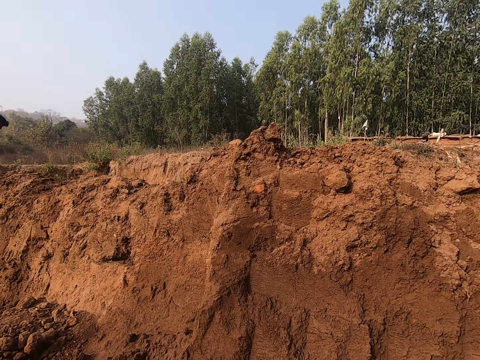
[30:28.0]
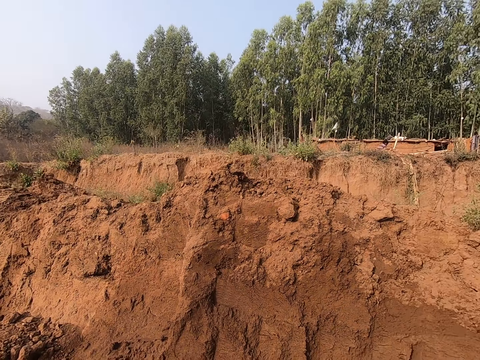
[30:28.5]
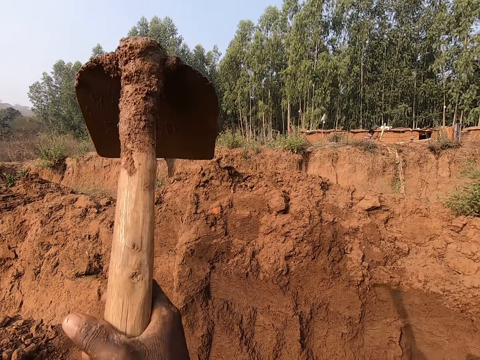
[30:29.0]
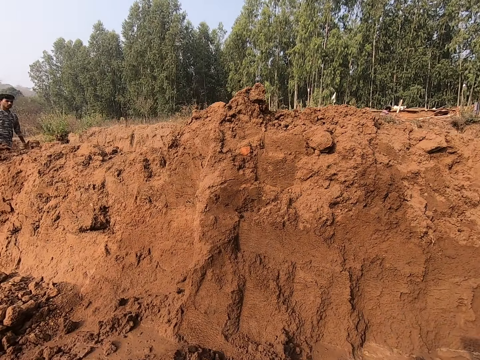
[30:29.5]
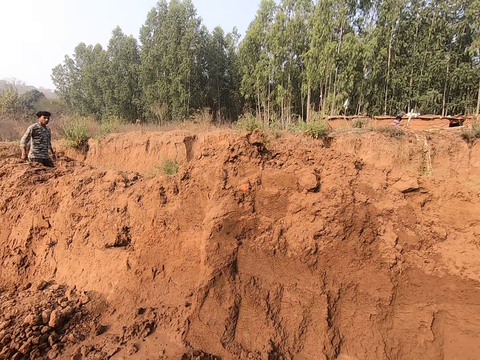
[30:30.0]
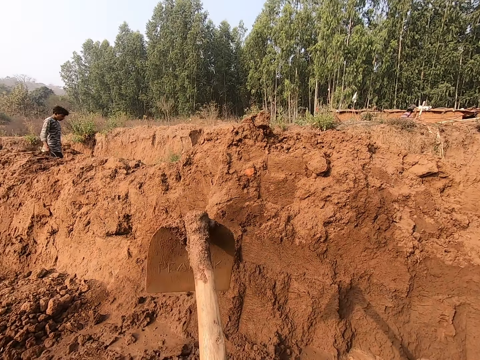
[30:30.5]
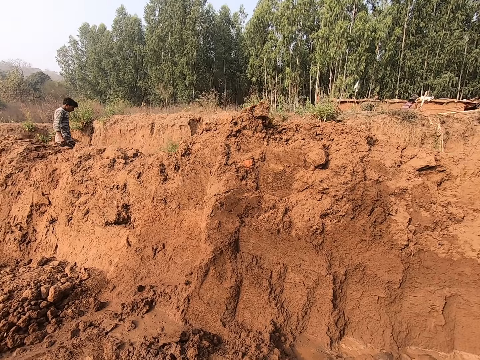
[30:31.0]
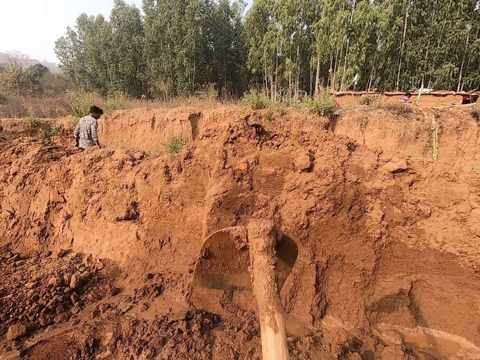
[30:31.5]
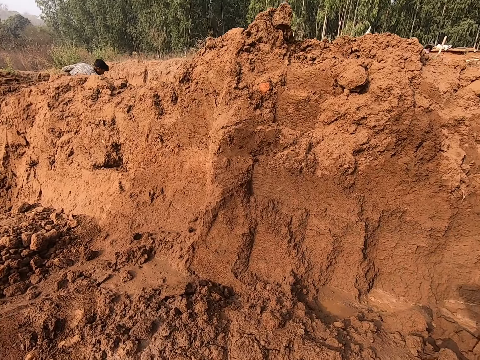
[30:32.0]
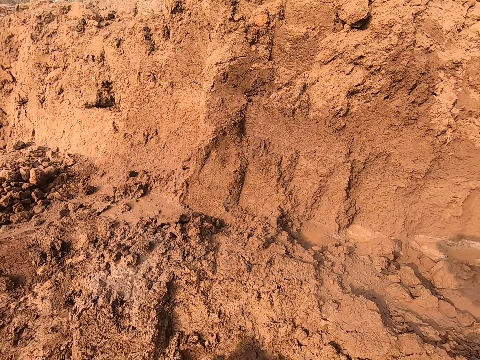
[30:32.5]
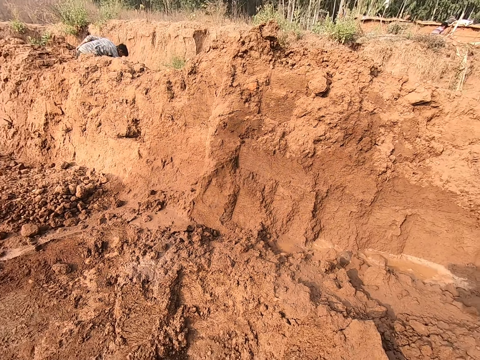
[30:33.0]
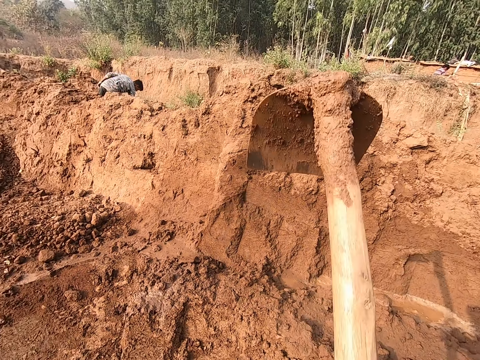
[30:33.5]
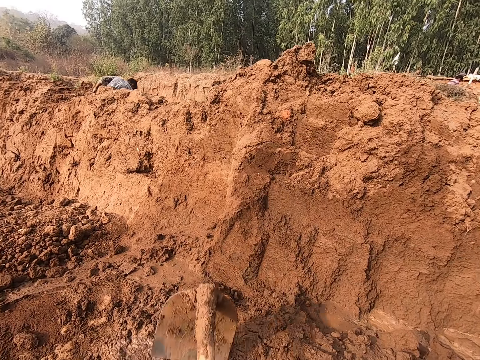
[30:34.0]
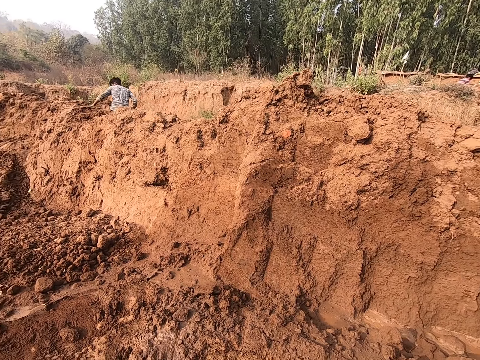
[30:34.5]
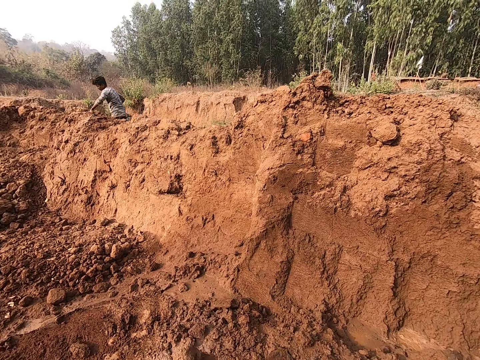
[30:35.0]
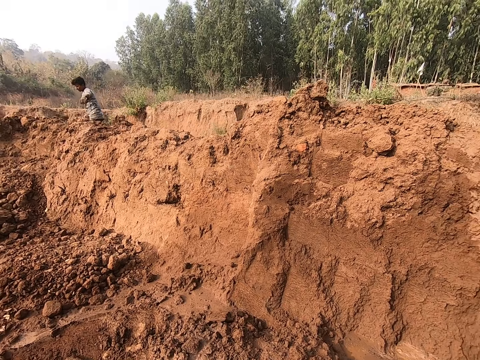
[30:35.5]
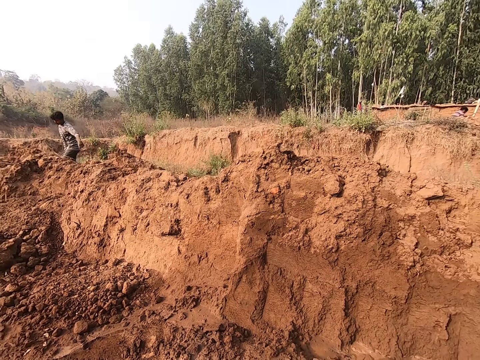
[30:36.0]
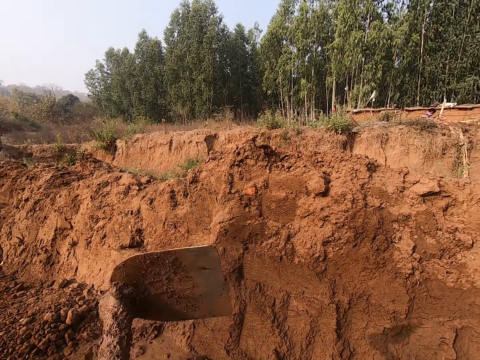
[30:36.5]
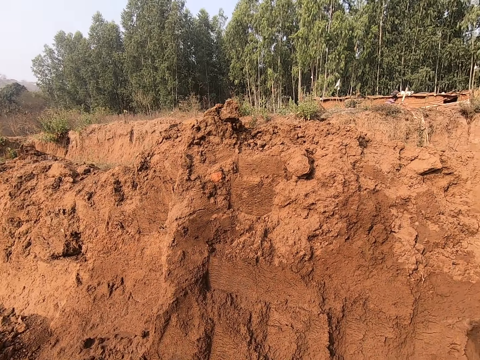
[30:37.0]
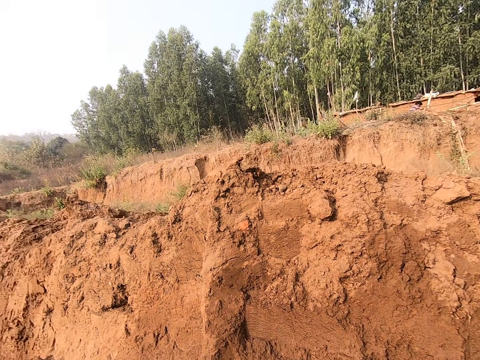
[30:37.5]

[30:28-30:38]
The man carries the bucket with his left hand.

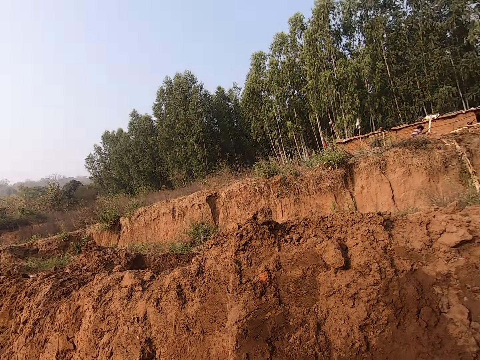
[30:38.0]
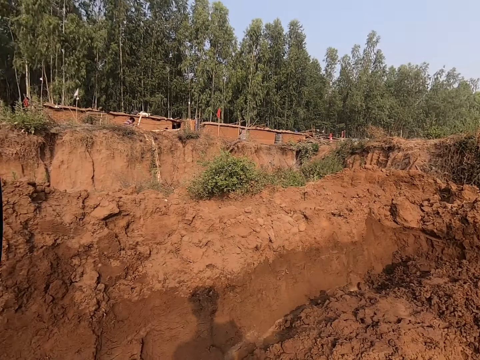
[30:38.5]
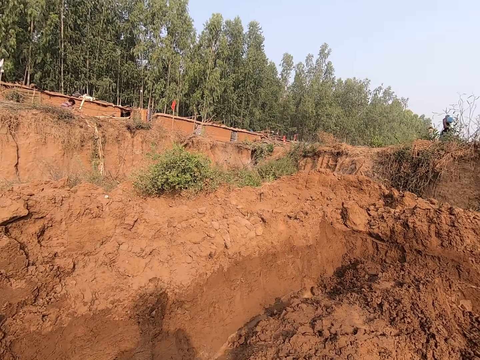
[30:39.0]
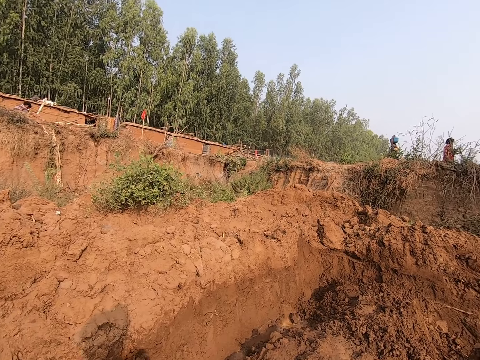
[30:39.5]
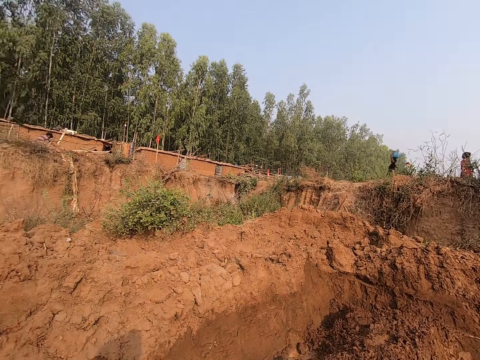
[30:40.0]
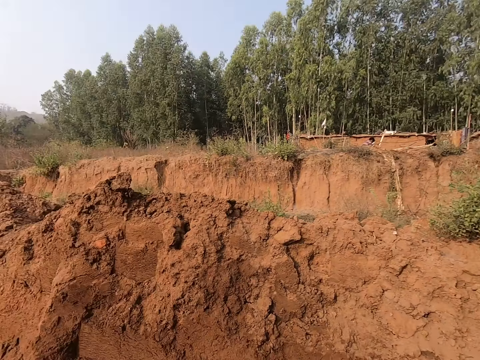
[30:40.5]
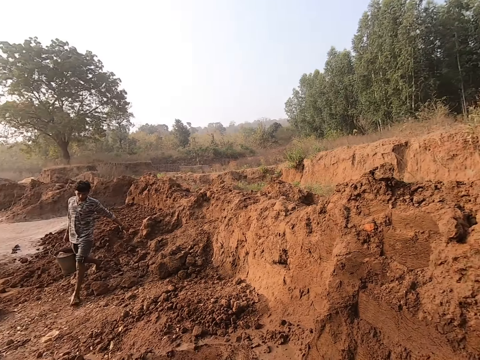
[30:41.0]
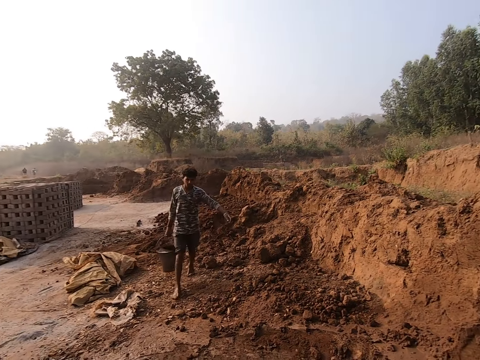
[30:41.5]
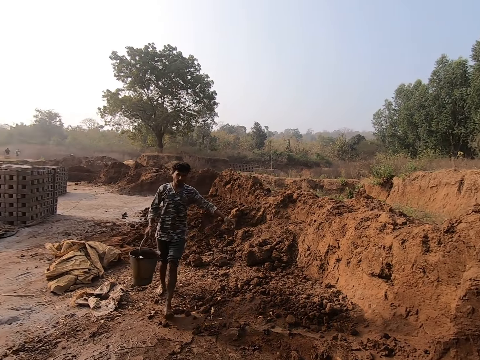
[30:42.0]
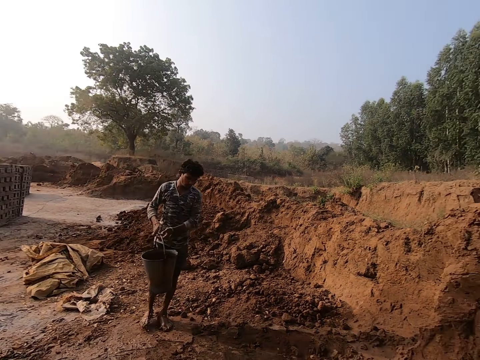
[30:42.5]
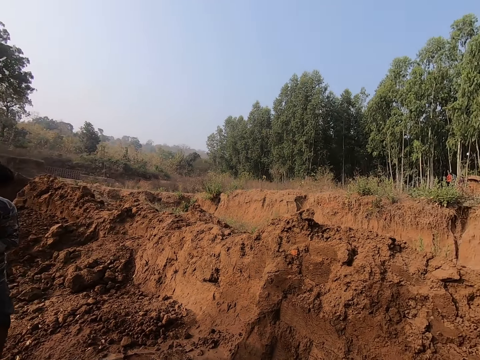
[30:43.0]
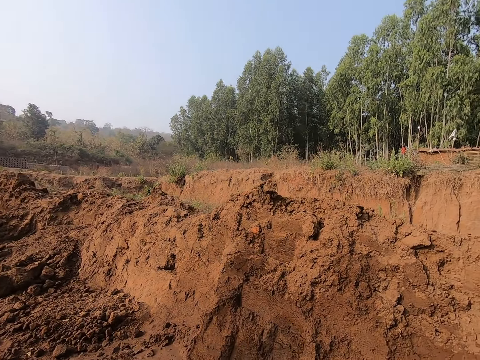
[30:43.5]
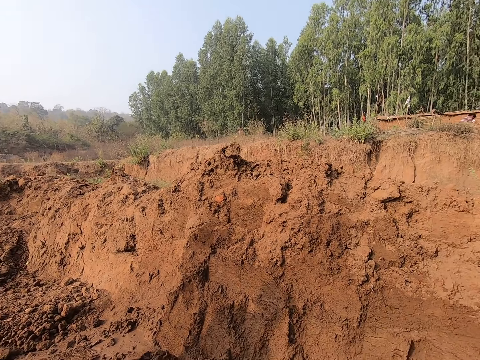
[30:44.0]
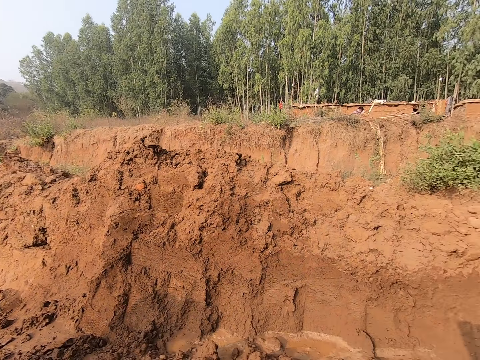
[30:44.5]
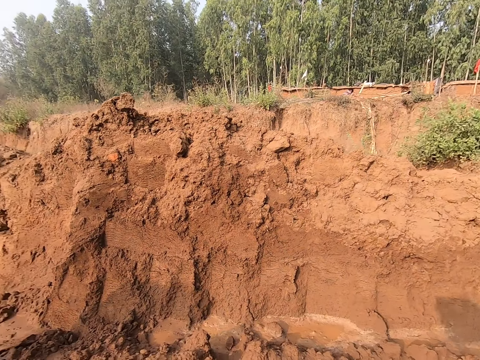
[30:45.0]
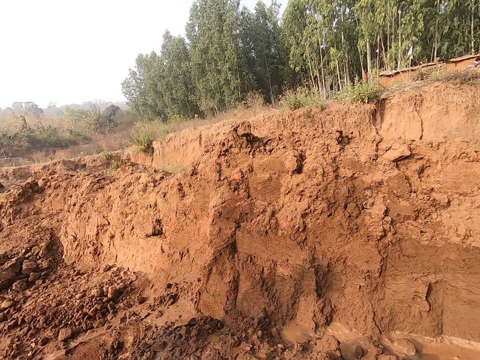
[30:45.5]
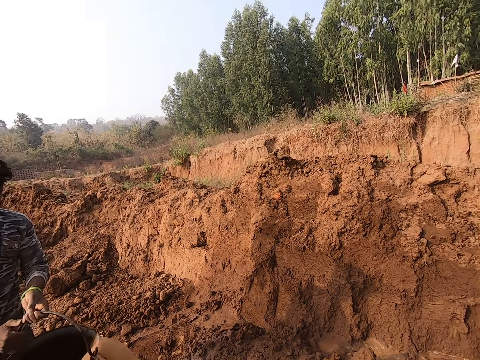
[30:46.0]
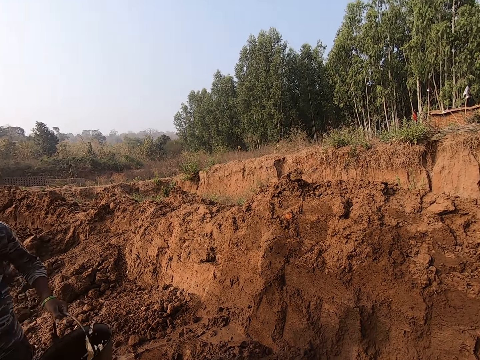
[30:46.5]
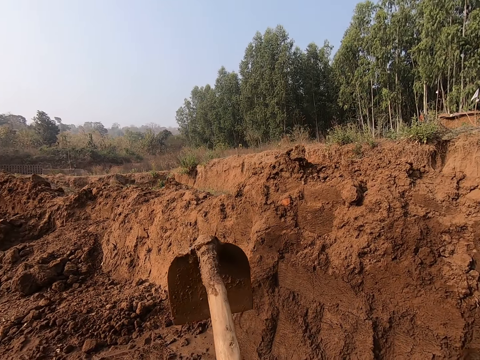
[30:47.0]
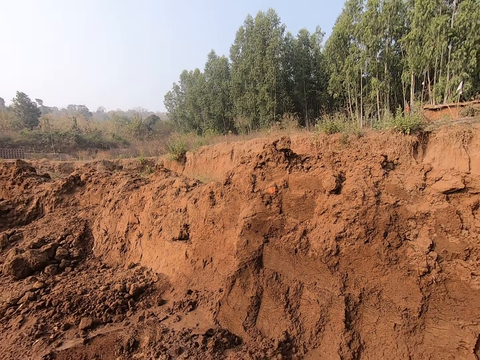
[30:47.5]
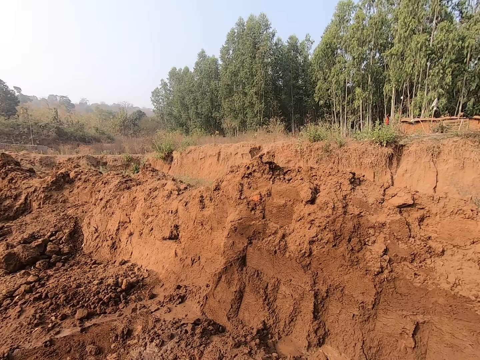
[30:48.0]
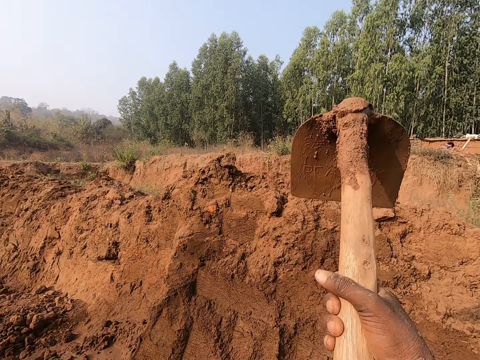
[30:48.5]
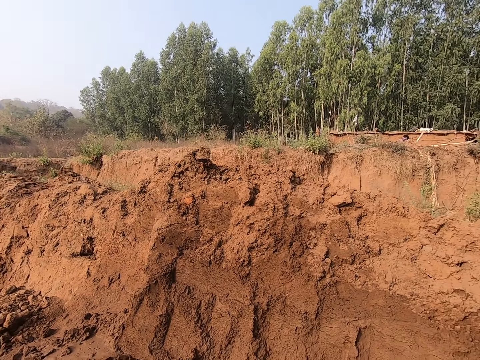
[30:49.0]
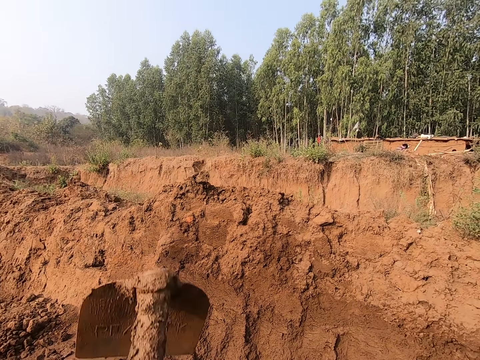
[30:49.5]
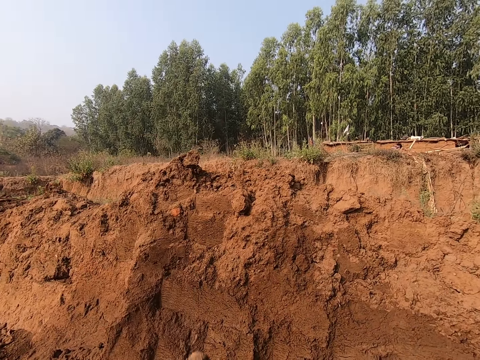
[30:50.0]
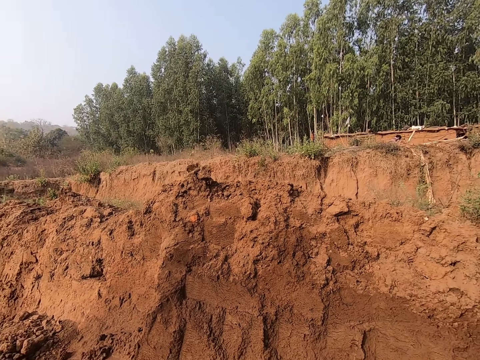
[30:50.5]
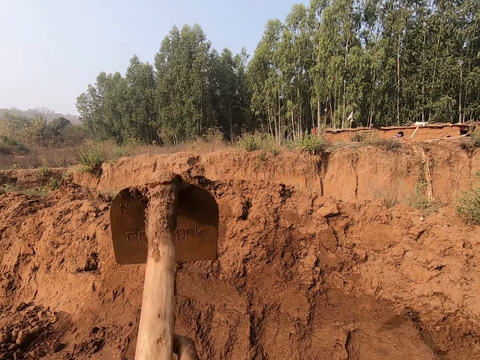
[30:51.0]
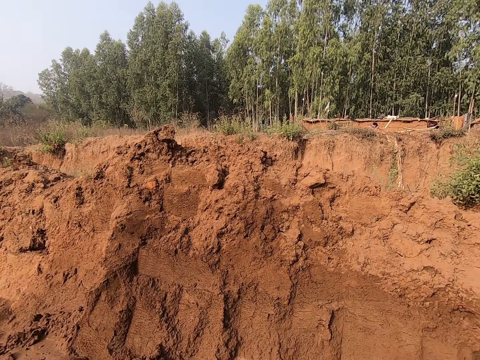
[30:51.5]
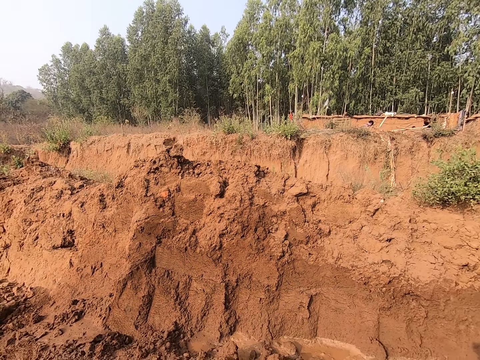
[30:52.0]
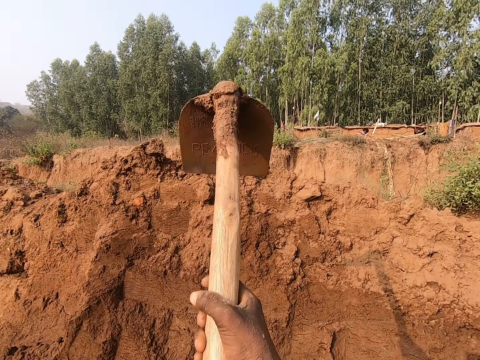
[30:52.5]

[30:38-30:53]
A woman walks past the camera wearer. A man carries a bucket of water. The man pours water on the ground with the bucket in both hands. The camera wearer mixes the mud with a garden hoe. They dig the ground with the hoe in both hands.

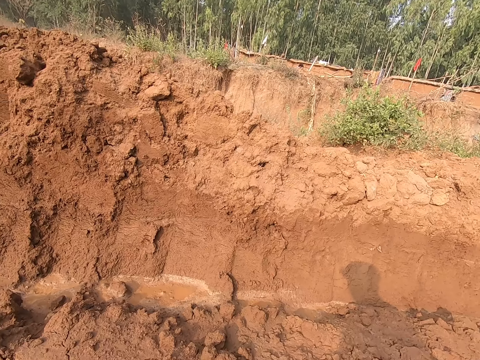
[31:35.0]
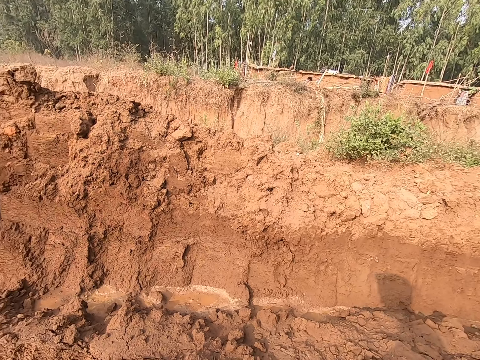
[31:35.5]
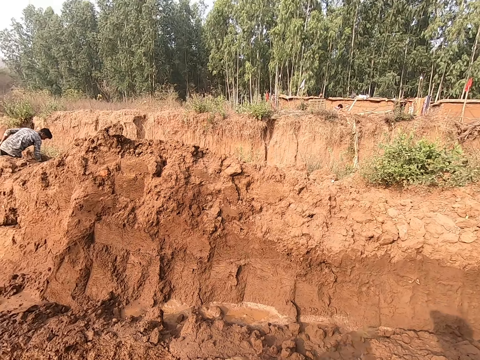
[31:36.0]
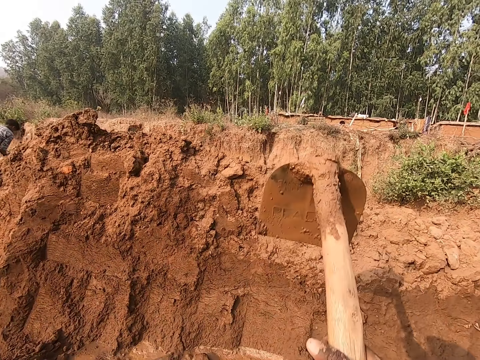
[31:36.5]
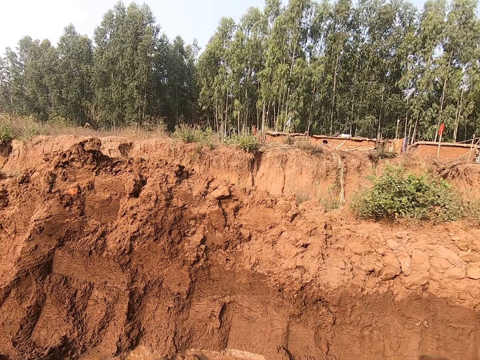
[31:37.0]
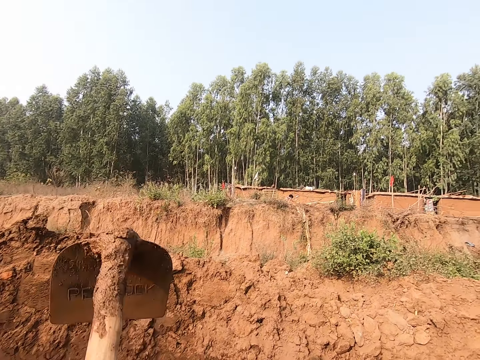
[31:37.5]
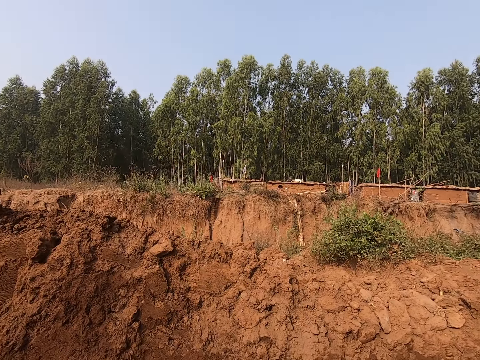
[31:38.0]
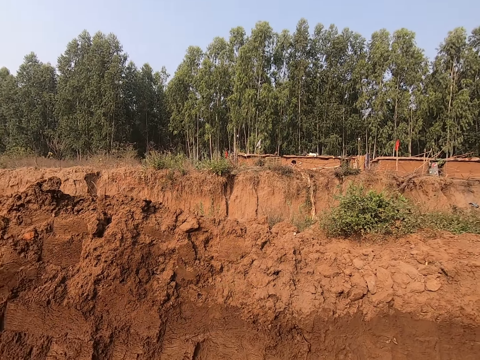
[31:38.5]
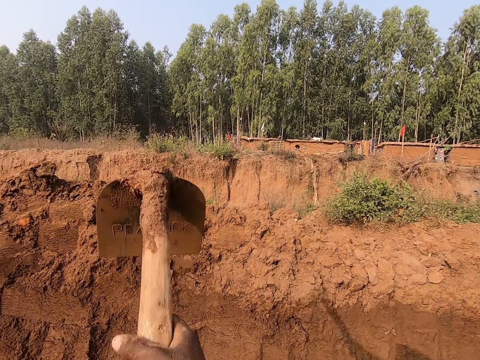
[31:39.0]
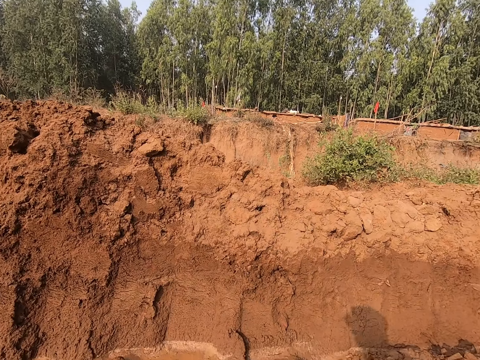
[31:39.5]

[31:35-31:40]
The man carries the bucket with his right hand.
